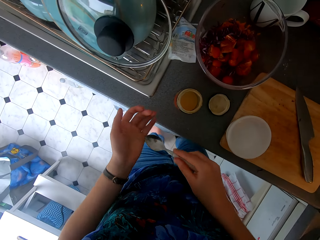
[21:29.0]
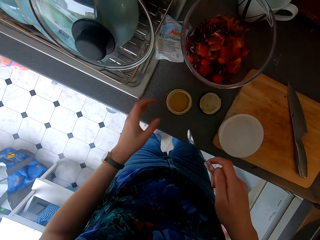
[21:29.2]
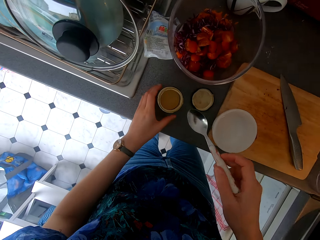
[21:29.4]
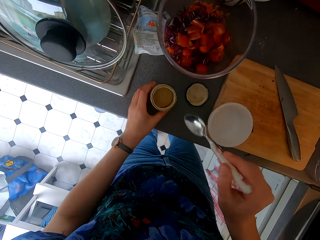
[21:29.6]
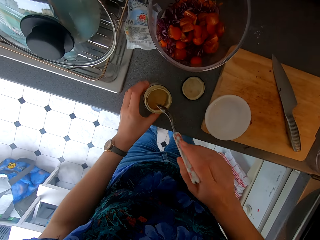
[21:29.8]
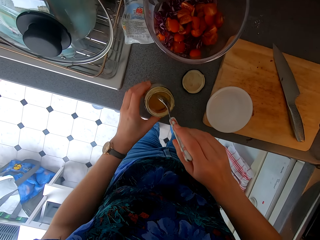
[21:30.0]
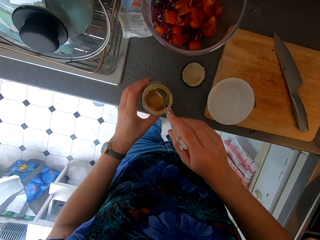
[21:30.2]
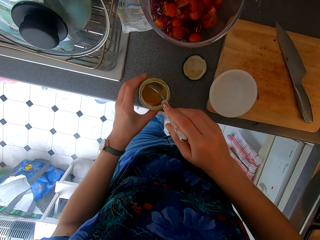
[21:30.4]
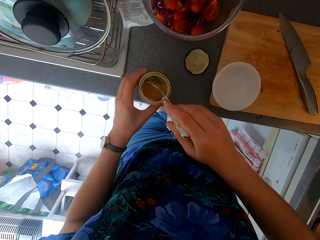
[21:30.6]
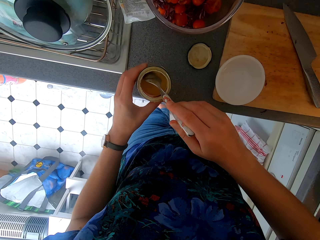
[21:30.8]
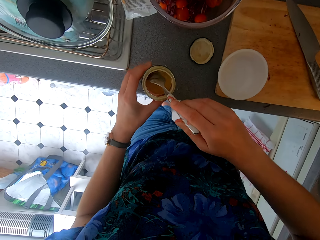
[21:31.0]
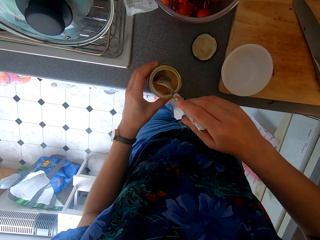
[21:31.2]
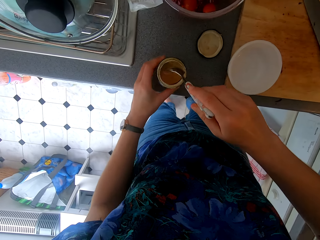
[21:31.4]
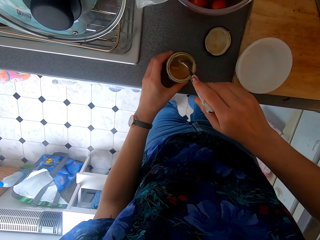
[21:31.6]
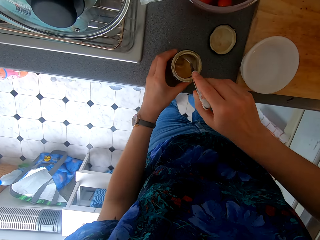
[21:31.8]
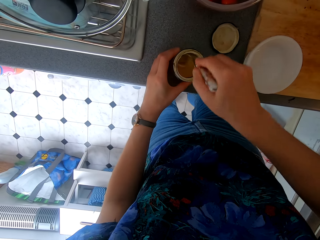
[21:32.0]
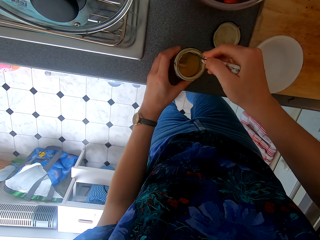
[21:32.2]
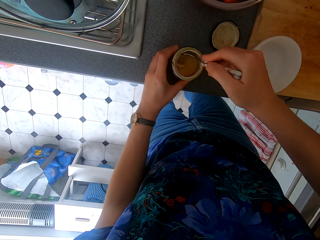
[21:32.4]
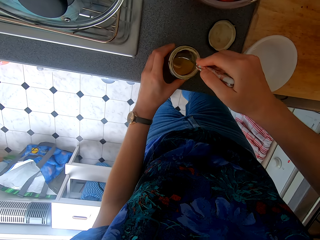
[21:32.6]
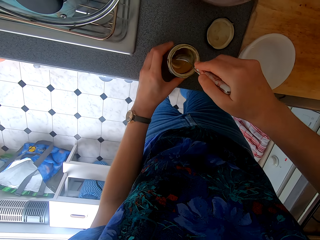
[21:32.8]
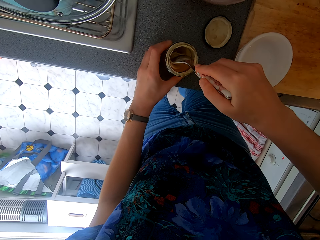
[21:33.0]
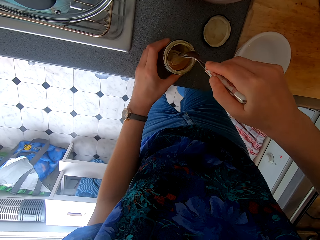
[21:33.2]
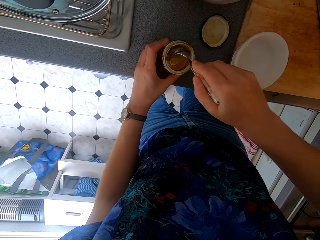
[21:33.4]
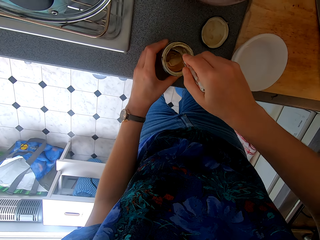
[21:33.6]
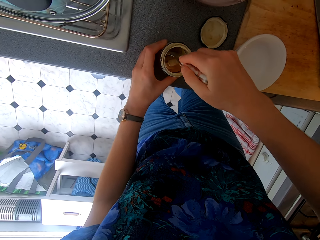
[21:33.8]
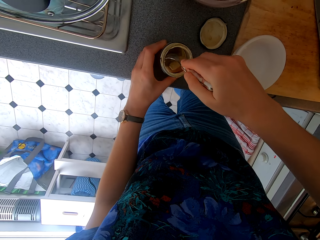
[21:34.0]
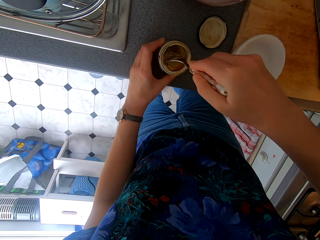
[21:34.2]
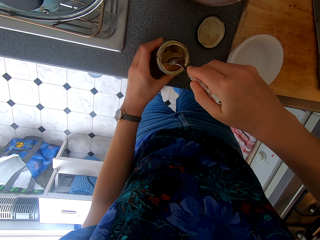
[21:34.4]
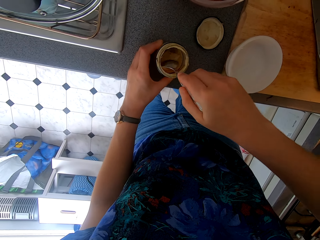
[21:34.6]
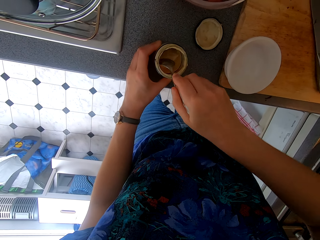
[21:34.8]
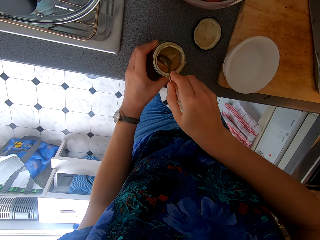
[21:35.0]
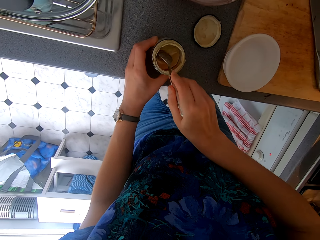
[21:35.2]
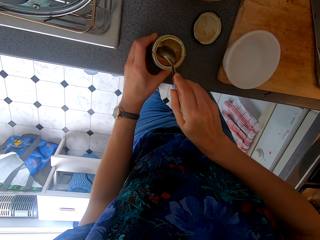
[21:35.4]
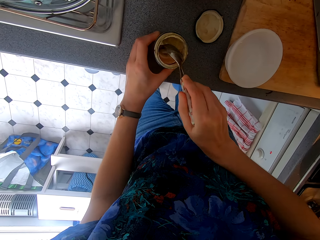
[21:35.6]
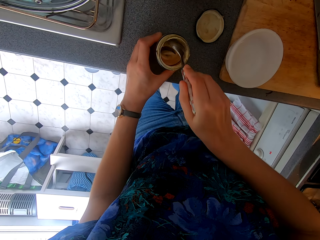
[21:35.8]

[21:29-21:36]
The camera wearer mixes something in the tin. They scoop something from a container.

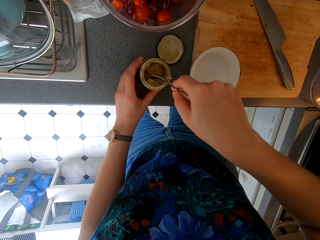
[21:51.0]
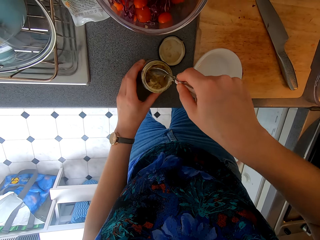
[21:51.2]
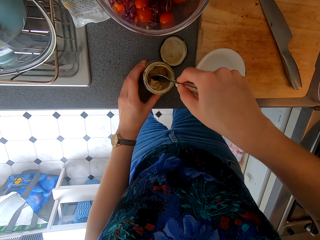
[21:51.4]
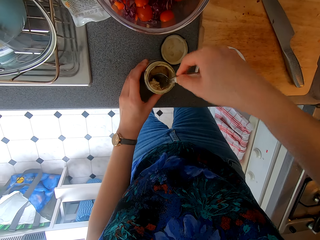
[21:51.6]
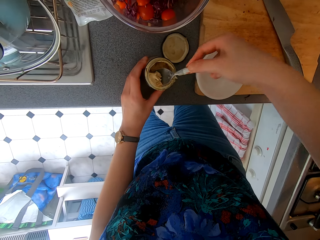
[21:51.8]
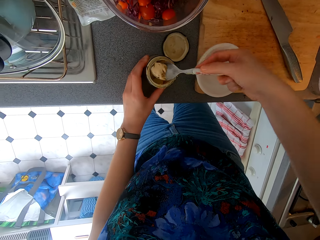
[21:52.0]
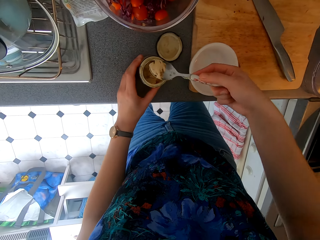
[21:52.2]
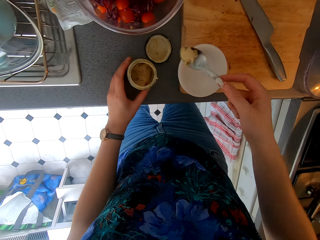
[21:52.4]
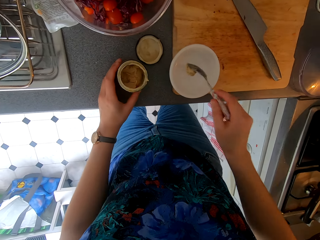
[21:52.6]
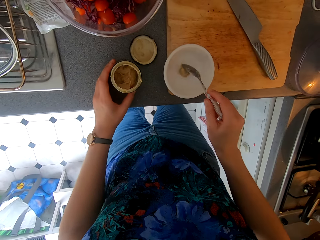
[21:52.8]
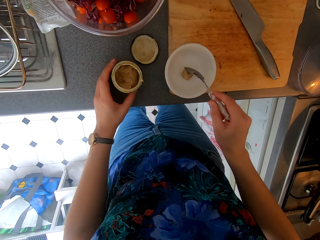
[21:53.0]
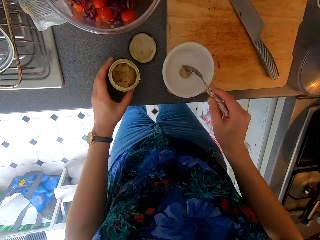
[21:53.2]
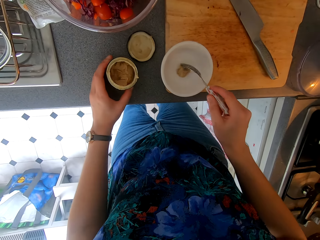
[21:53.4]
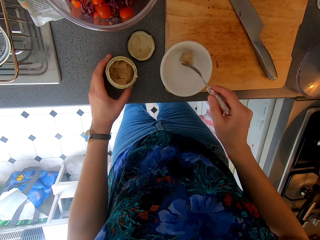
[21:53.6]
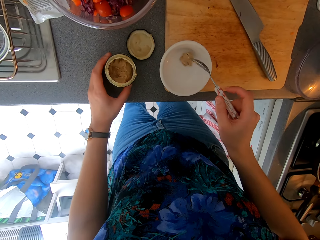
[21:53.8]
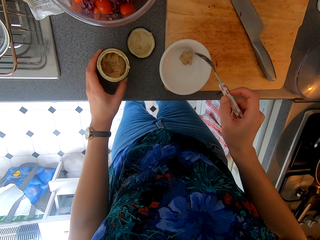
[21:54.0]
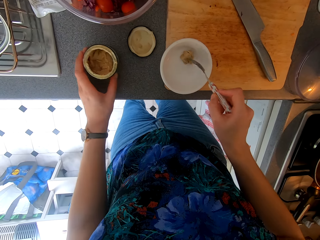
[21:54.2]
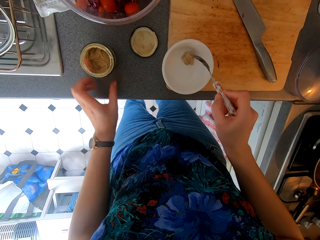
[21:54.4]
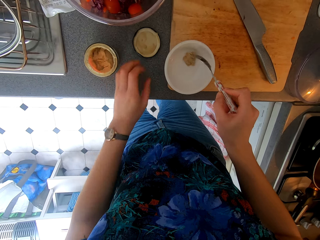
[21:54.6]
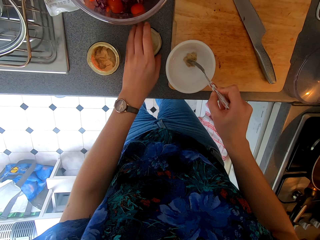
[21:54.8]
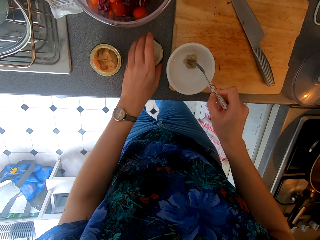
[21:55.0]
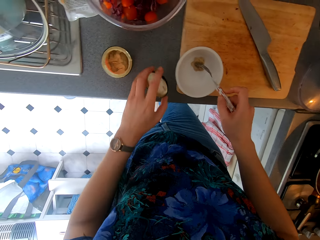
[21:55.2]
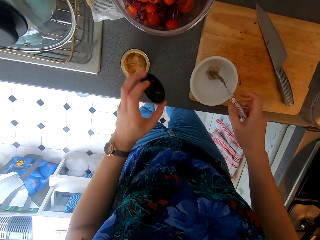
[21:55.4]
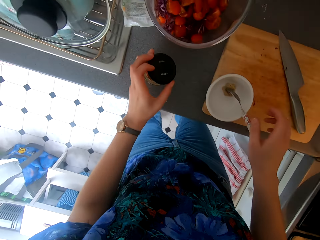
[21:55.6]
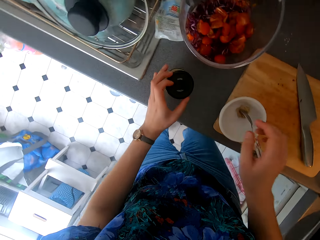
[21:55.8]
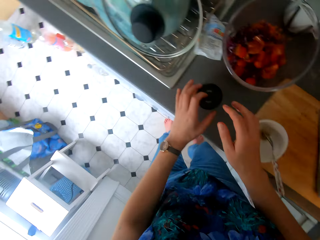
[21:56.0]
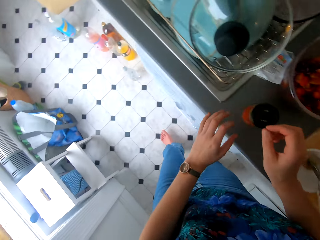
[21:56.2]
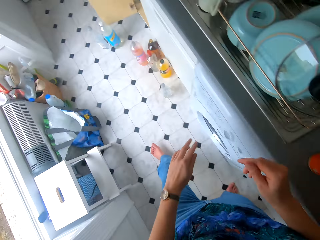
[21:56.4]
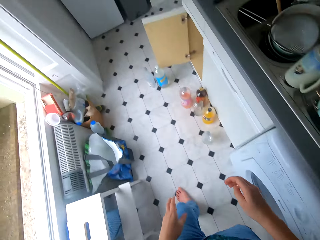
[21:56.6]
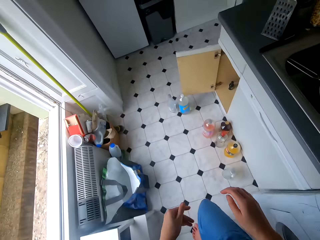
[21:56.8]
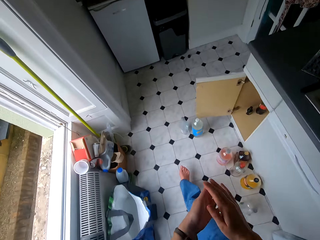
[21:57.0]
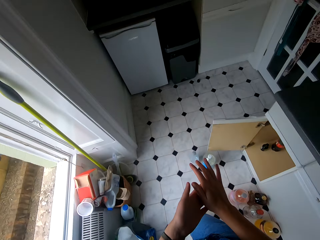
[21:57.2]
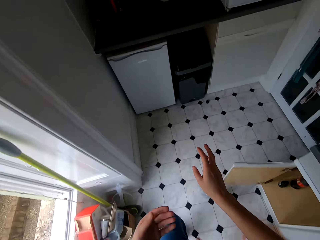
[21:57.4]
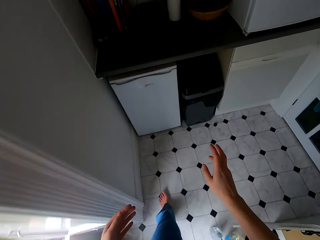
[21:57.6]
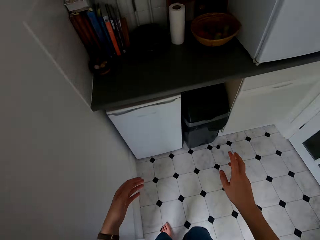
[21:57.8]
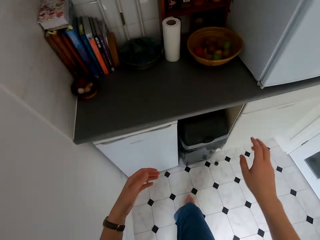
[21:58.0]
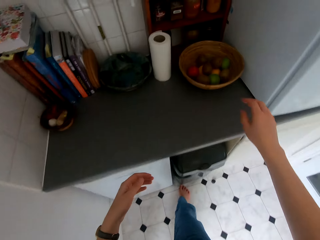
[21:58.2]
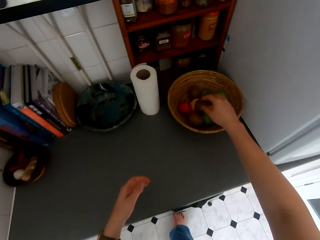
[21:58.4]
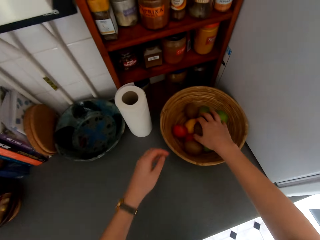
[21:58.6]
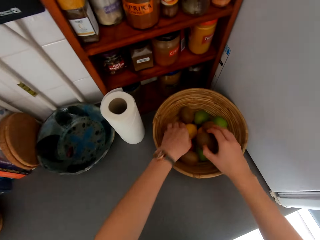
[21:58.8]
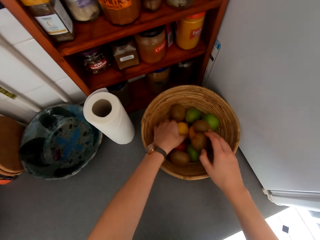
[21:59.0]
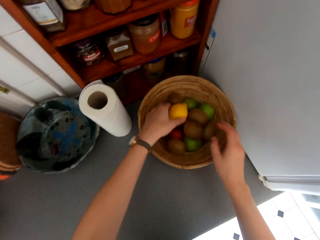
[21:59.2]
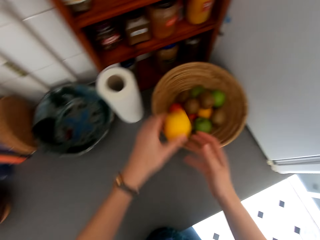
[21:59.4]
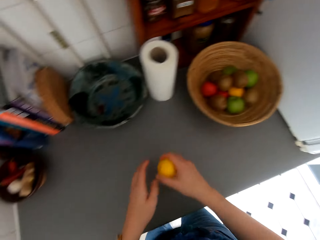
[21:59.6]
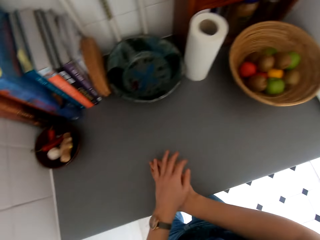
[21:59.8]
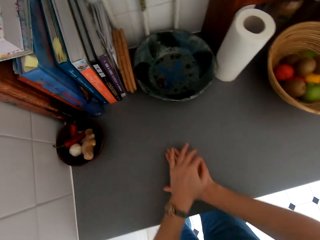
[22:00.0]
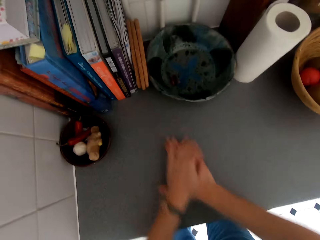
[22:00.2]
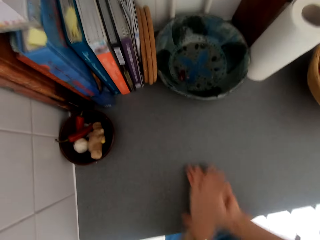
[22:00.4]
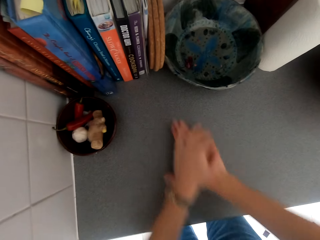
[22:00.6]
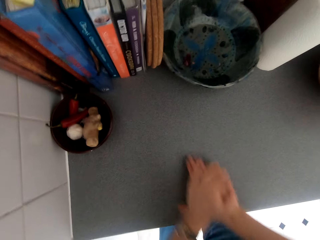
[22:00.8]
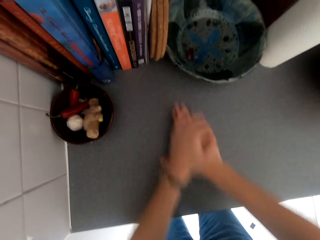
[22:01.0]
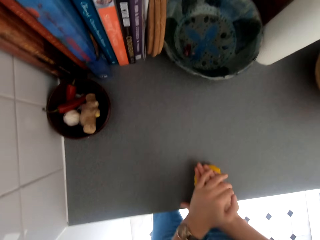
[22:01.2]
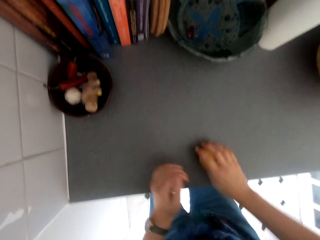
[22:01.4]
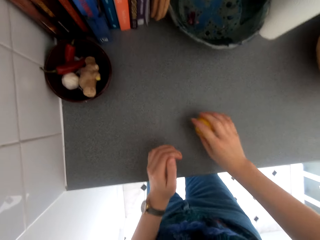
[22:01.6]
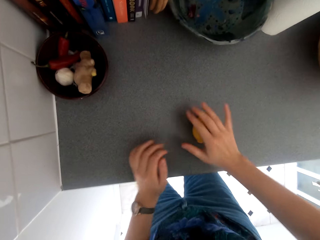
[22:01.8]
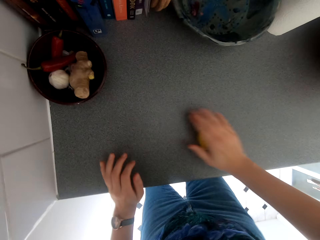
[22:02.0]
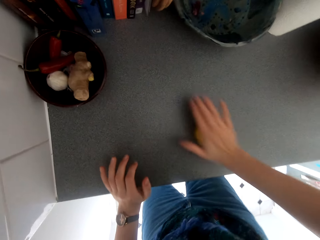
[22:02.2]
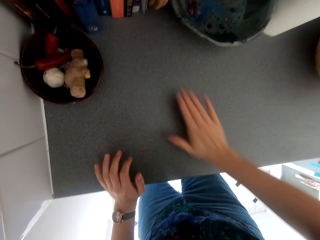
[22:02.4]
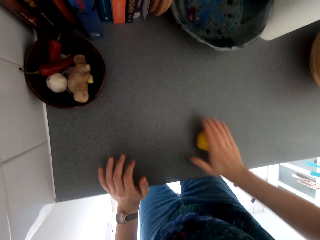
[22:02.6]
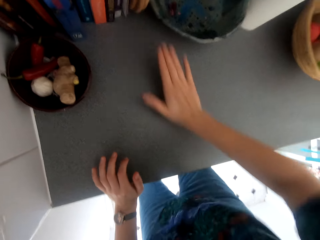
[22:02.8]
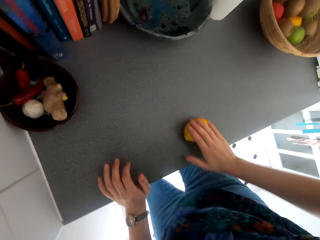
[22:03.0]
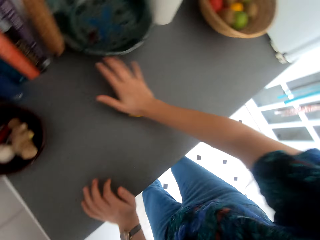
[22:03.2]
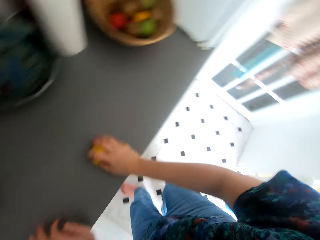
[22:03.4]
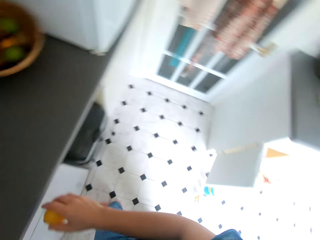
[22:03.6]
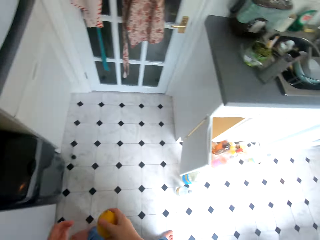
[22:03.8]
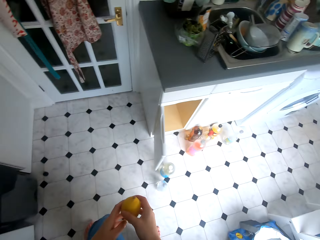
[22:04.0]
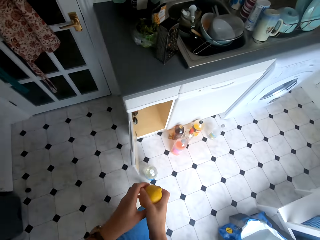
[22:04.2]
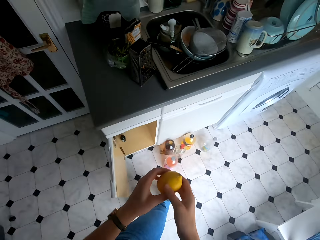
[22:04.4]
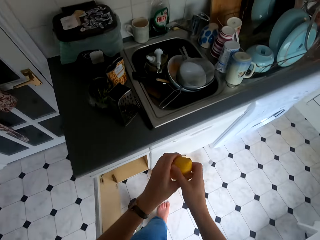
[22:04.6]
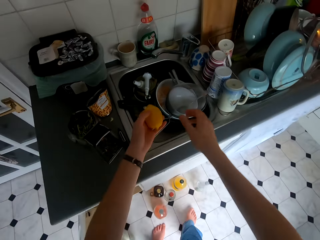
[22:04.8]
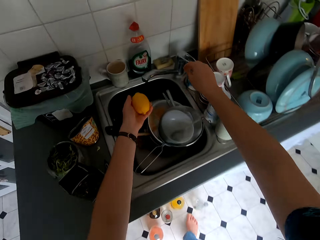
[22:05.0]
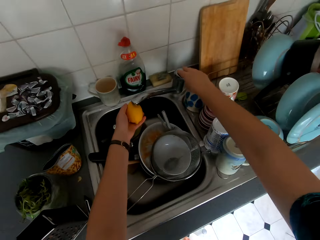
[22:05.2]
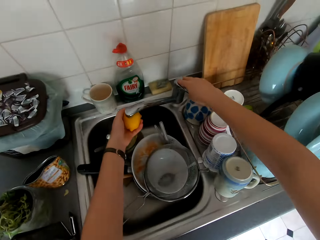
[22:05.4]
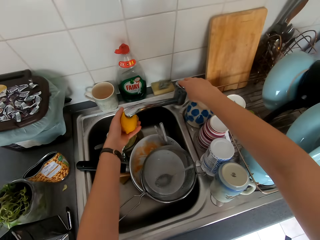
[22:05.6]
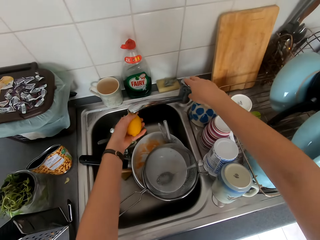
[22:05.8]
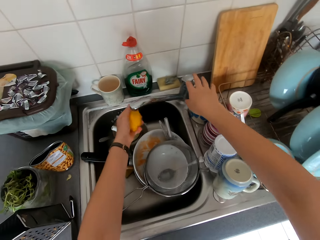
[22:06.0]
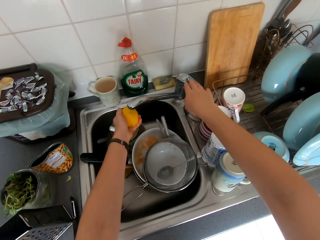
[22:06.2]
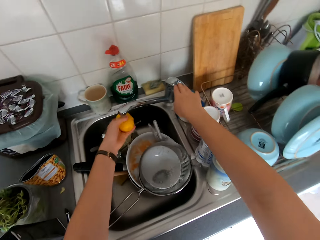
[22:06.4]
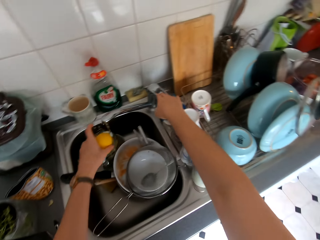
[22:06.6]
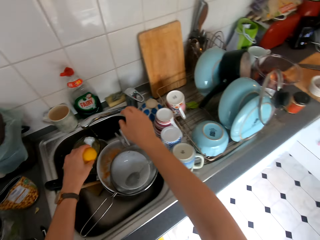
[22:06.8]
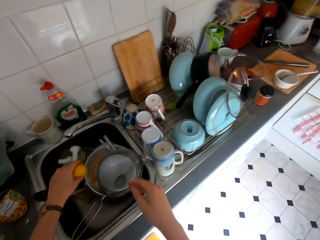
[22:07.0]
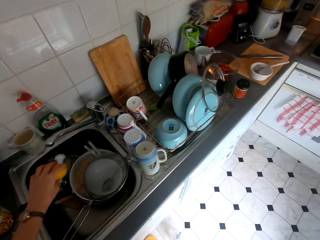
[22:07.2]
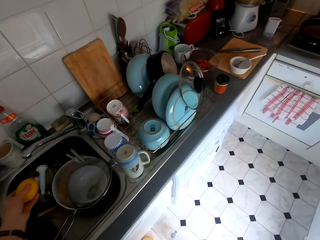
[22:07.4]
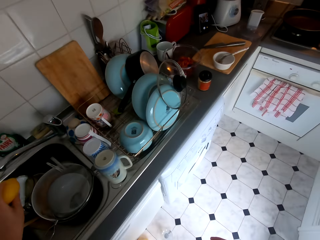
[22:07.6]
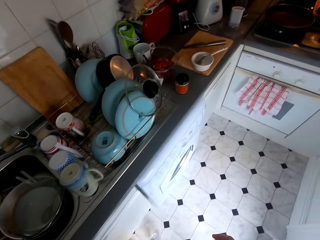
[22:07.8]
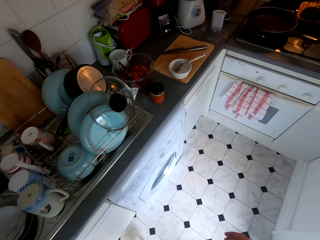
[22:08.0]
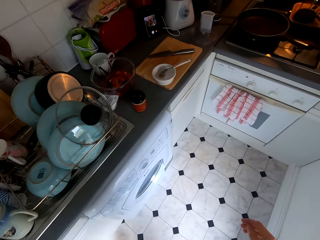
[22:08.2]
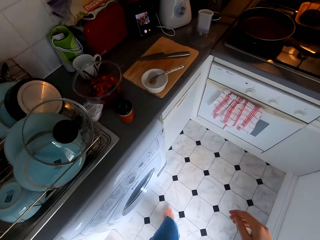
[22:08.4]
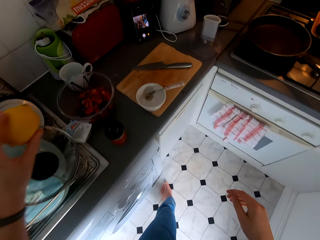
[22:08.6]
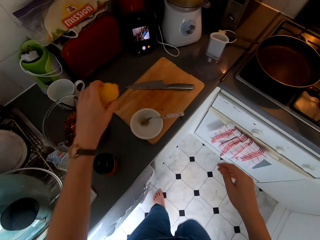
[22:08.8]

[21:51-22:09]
The camera wearer lifts something from the container. They put something in the bowl. They close the tin of something. They move towards the cabinet. They pick a lemon or fruit from the basket. They roll the fruit on the table. They rub the lemon. They move towards the sink. They wash the fruit. They open the water tap. They walk around the kitchen.
